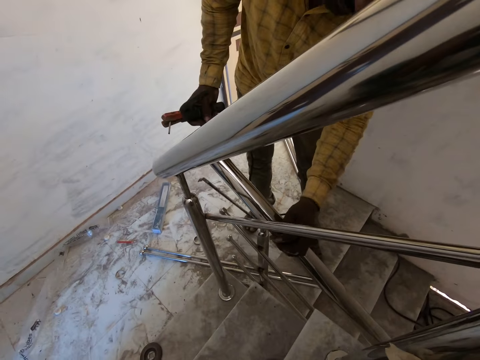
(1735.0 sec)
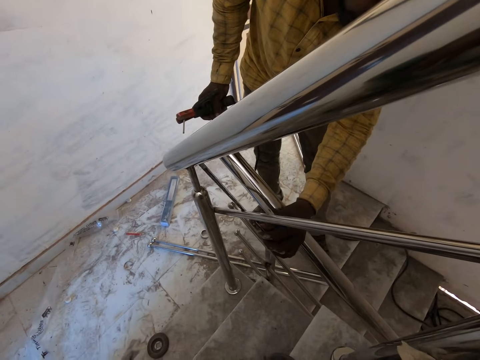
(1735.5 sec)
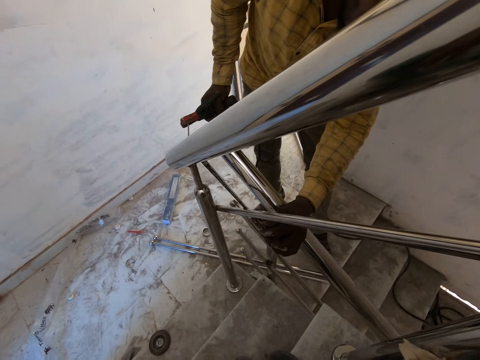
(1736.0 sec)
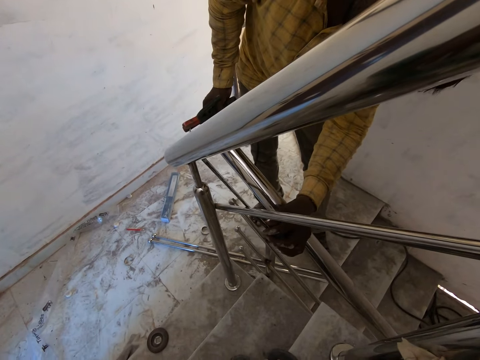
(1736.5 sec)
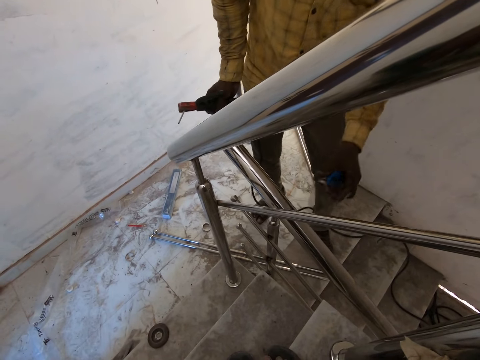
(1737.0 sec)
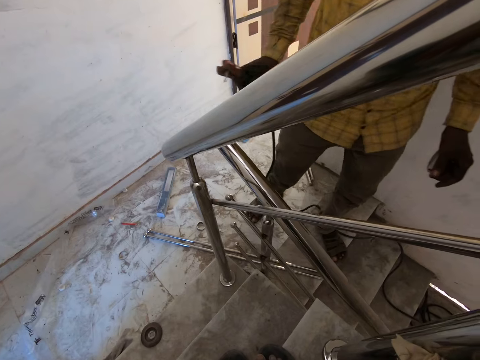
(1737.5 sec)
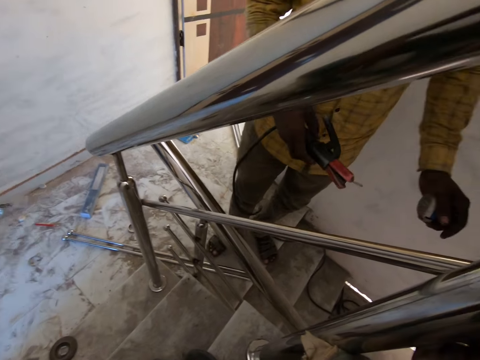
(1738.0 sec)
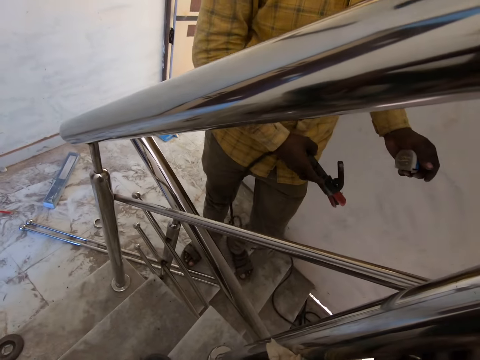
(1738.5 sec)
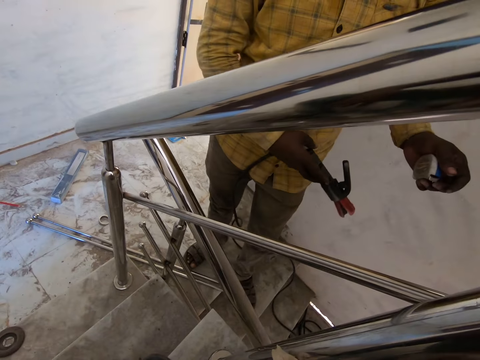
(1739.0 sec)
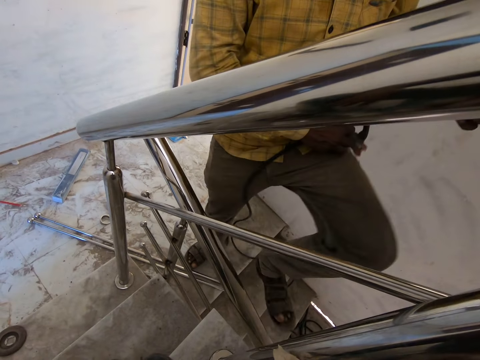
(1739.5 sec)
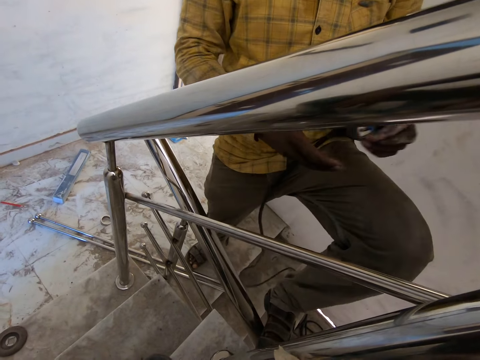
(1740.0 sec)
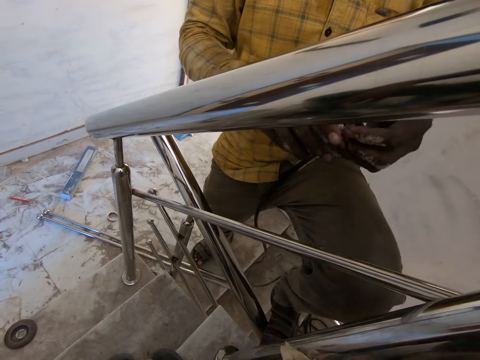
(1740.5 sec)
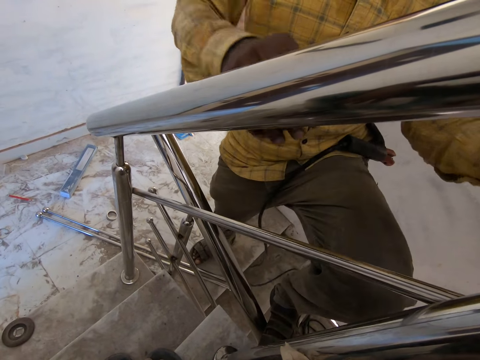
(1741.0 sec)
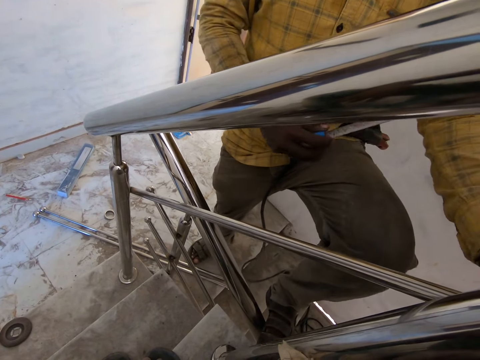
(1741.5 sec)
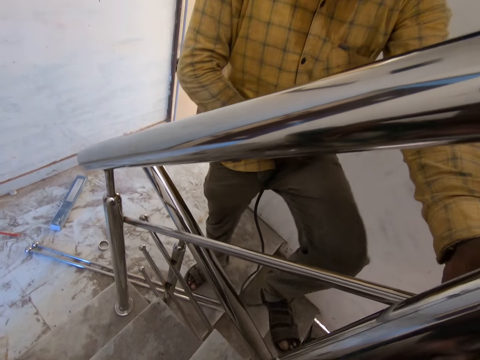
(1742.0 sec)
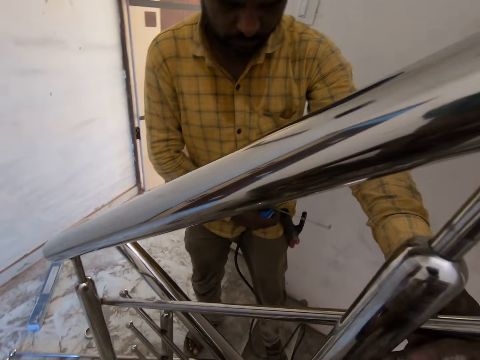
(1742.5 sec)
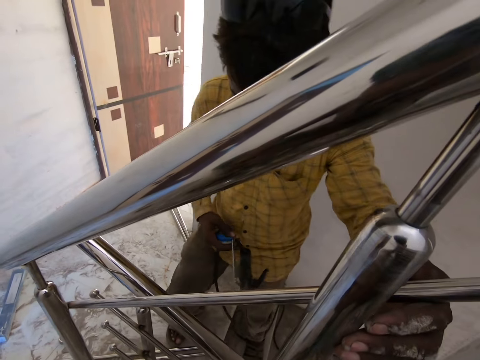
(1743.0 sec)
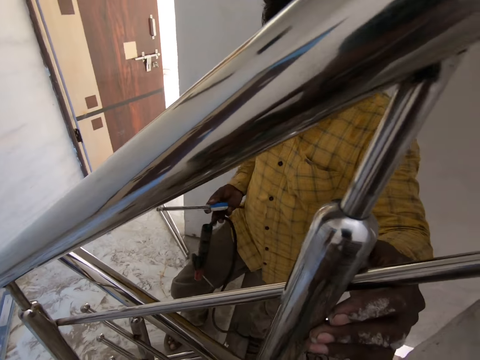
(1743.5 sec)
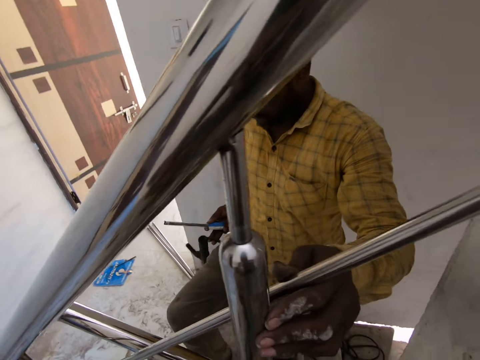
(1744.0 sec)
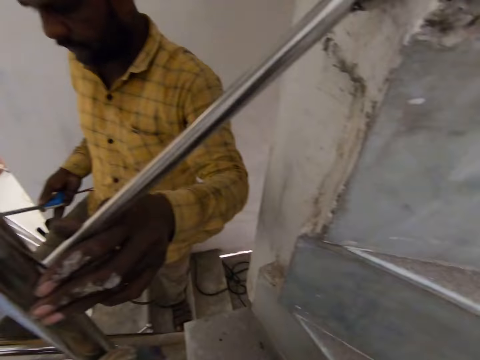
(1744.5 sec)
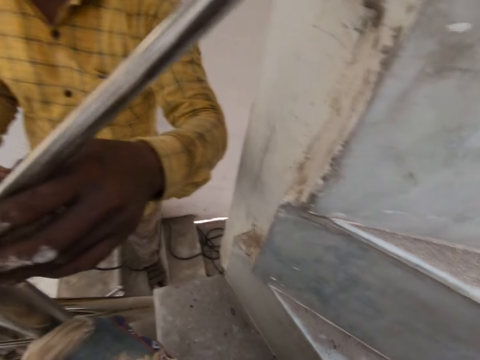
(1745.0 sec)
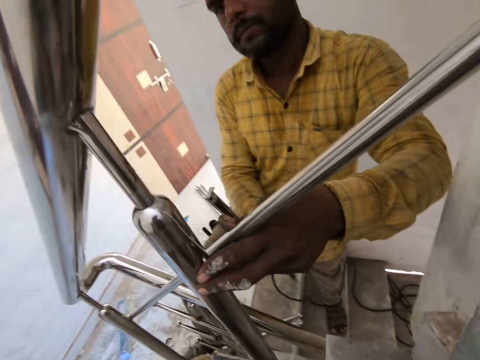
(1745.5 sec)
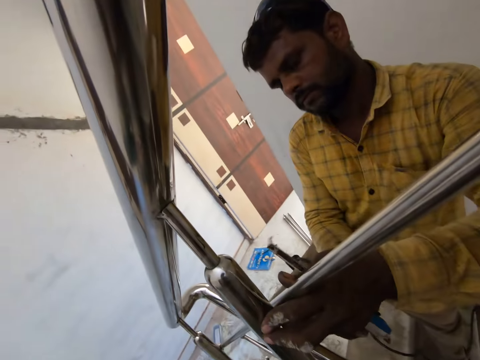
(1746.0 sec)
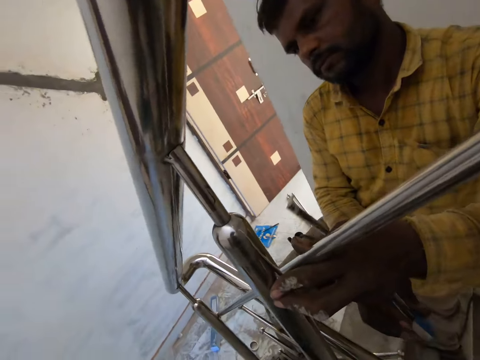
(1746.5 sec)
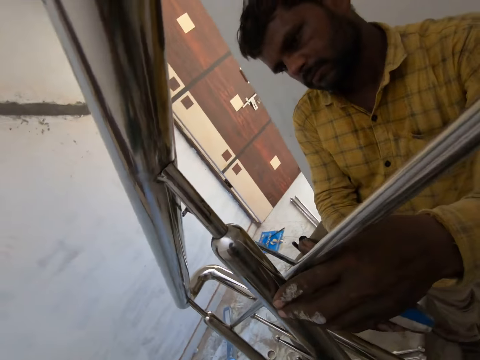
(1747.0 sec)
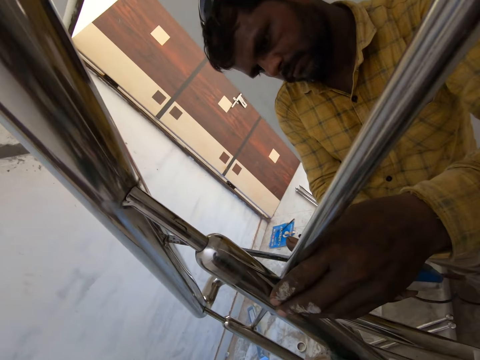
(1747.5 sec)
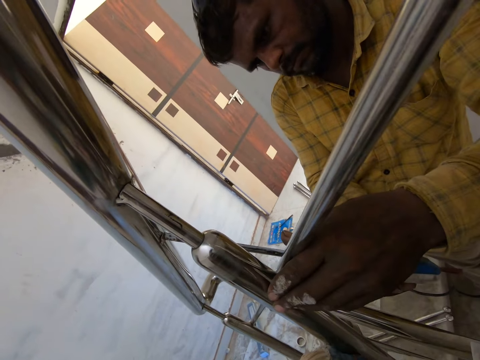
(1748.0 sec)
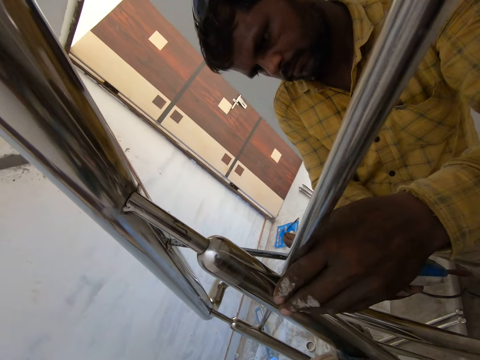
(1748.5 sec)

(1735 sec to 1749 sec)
The man measures the staircase rail with the measuring tape in his left hand. The man puts the electrode holder on his left lap with his right hand and puts his left leg on the staircase rail. The man pulls out the measuring tape in his right hand with his left hand. The man holds the staircase rail with his left hand. The man measures the staircase rail with the measuring tape in his right hand.

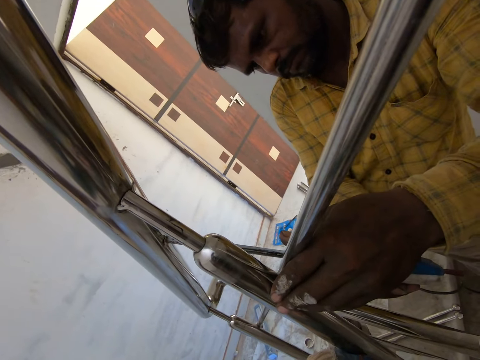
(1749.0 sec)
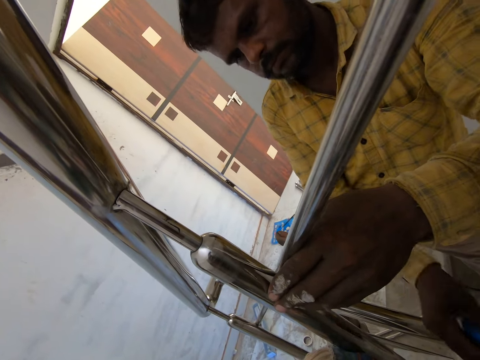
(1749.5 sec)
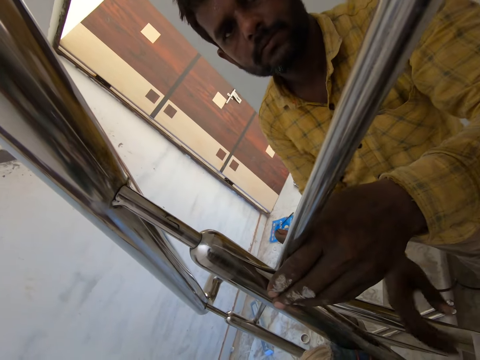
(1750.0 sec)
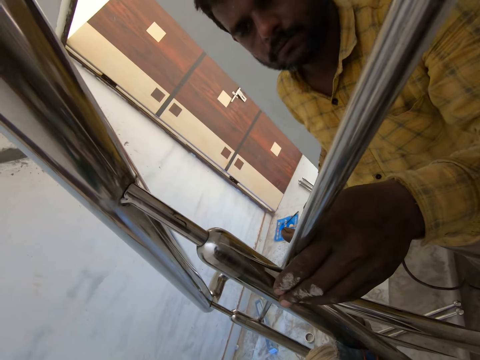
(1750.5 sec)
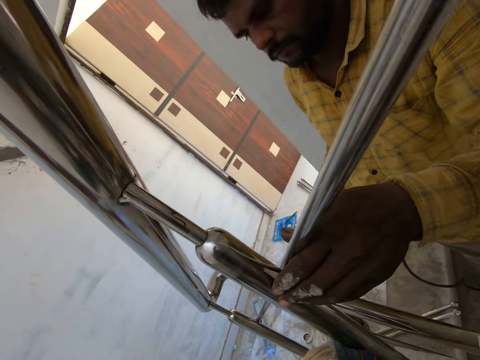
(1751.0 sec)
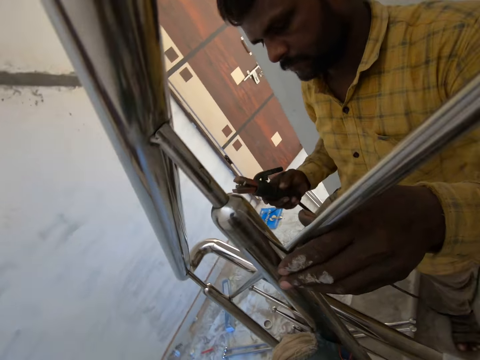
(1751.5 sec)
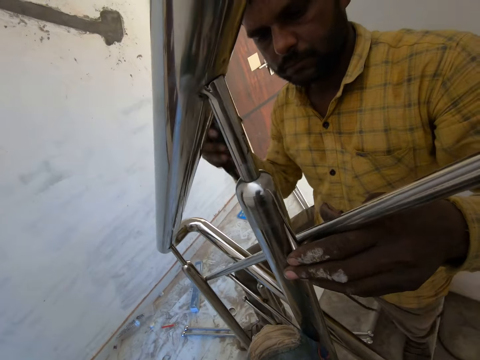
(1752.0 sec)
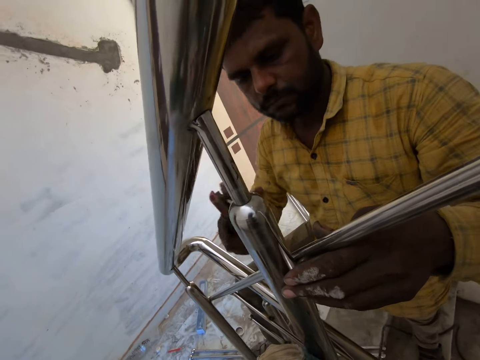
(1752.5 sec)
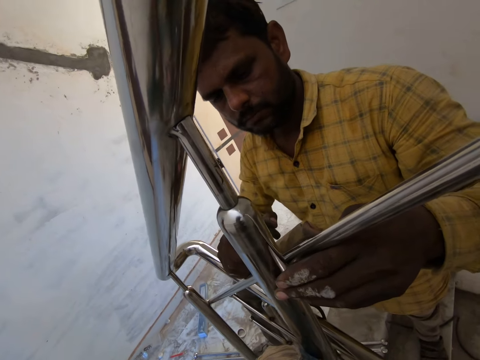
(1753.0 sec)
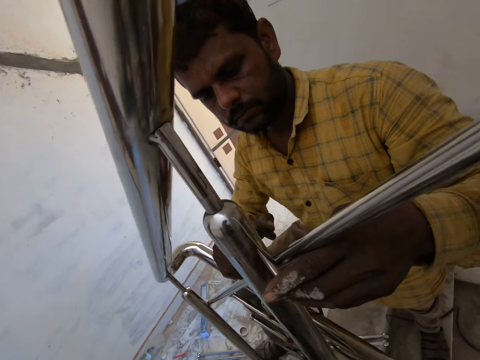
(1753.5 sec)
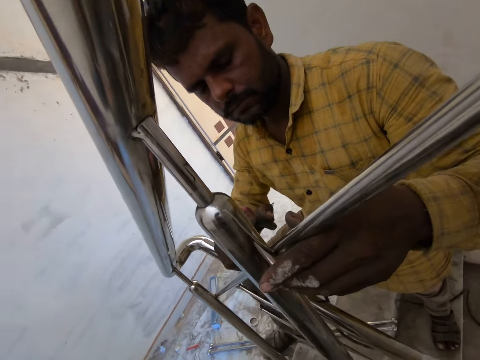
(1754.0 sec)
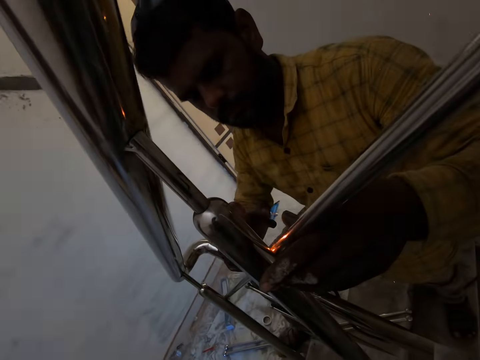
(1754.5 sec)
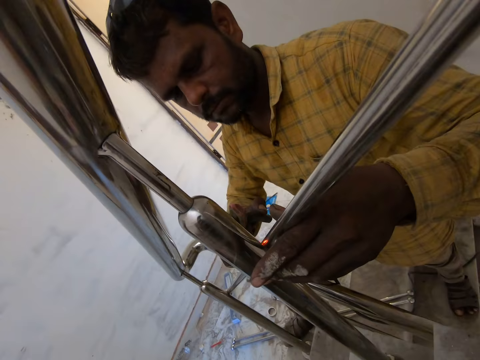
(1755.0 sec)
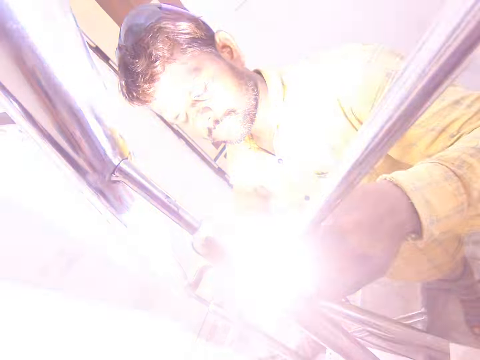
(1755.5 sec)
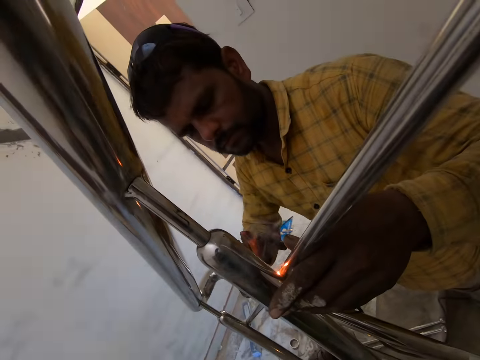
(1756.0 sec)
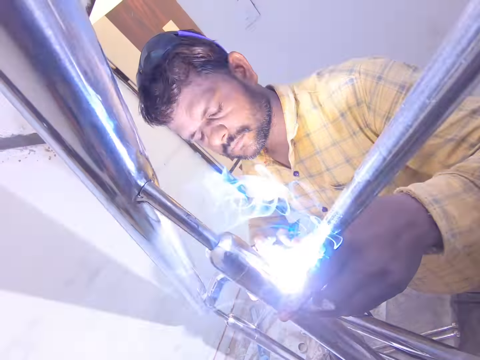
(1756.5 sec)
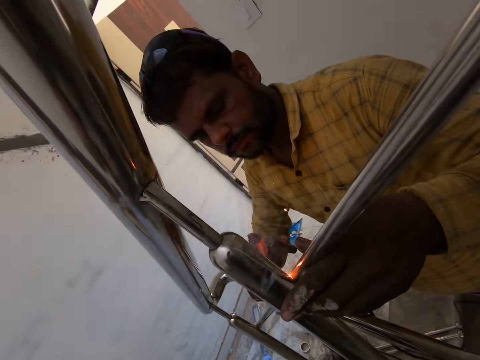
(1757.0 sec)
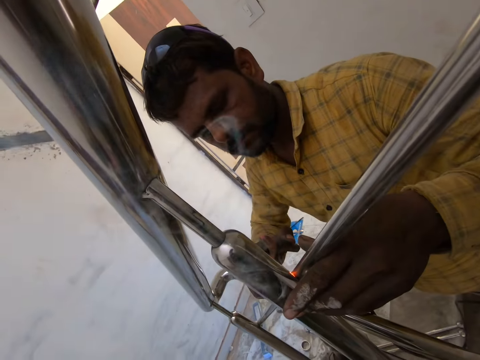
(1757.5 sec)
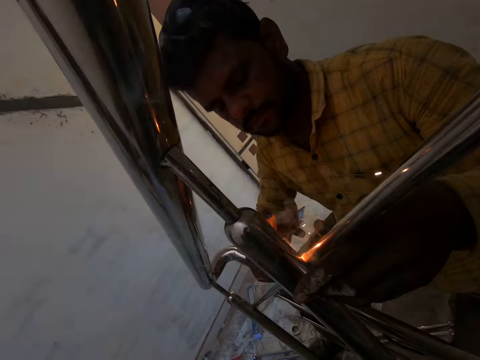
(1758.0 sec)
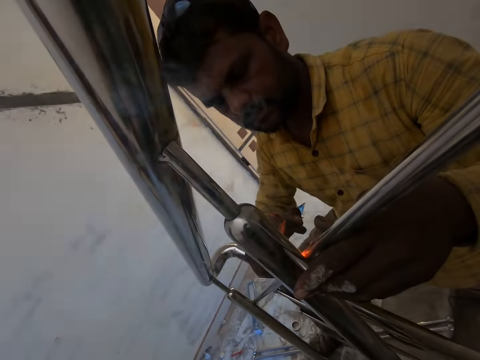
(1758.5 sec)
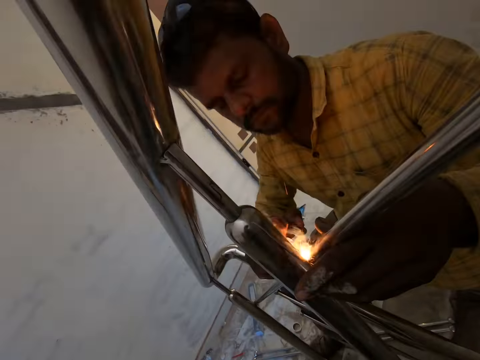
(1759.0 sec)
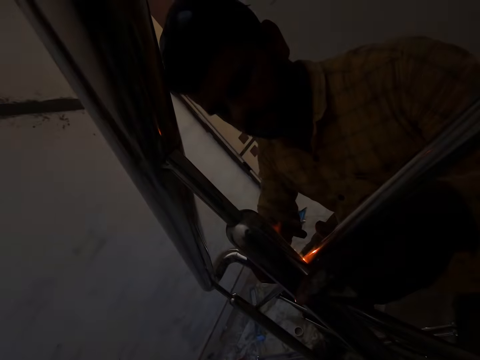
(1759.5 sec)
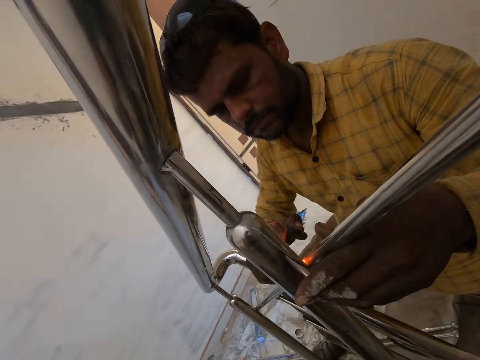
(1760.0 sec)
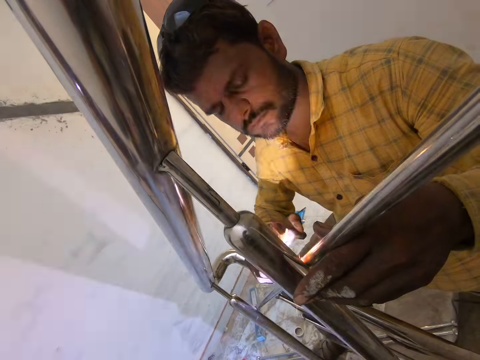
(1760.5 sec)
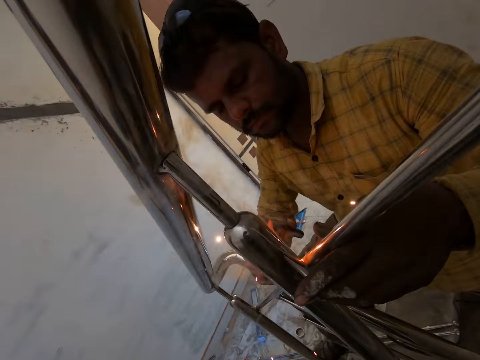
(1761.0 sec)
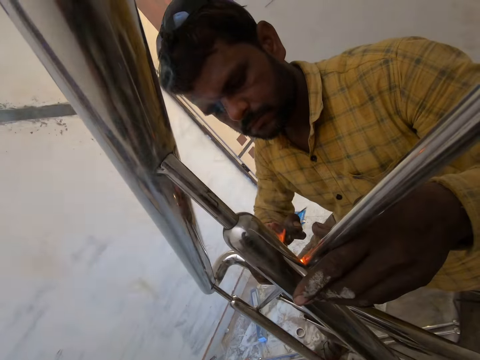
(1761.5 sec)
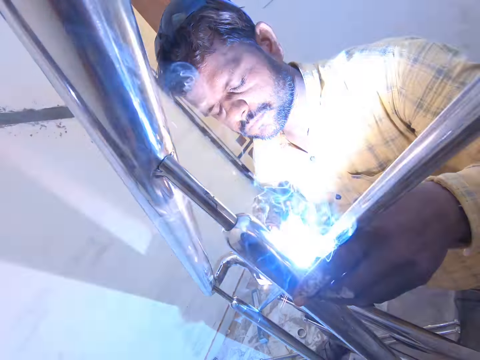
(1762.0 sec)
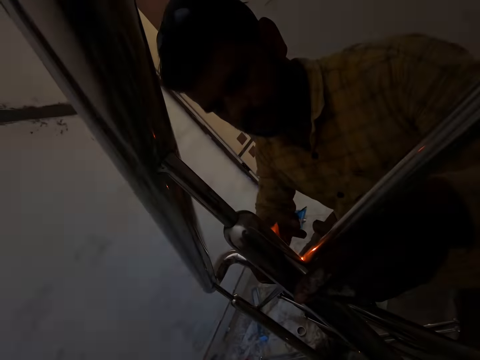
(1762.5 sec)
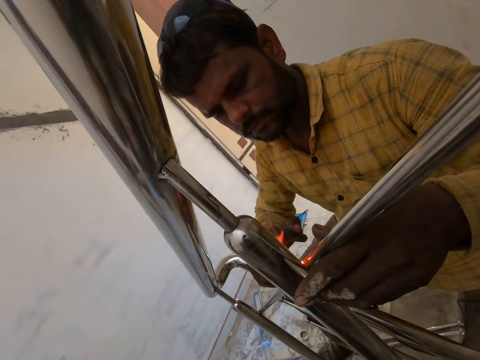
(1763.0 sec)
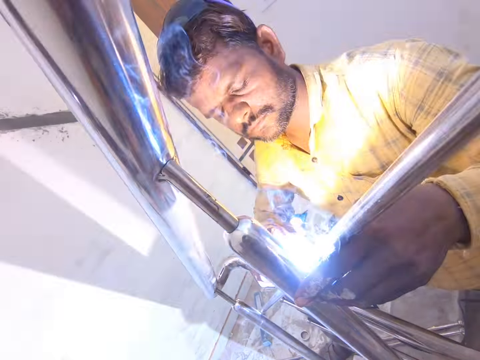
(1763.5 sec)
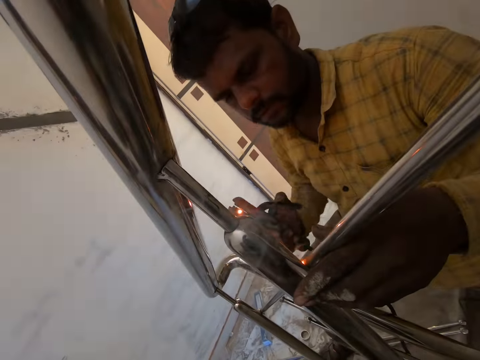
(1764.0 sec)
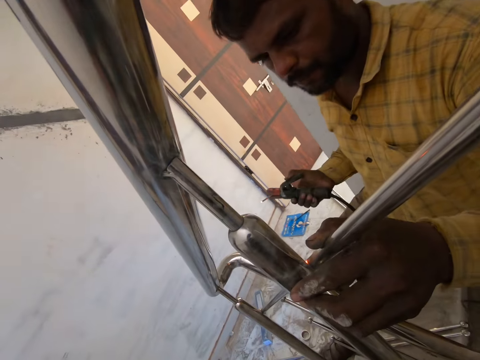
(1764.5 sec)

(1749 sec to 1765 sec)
The man drops the measuring tape on the staircase with his right hand. The man takes the electrode holder from his laps with his right hand. The man welds the rail to the staircase rail with the electrode holder in his right hand.
